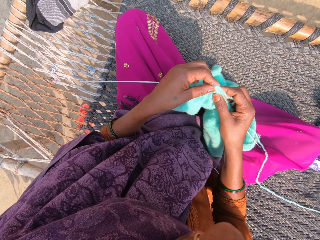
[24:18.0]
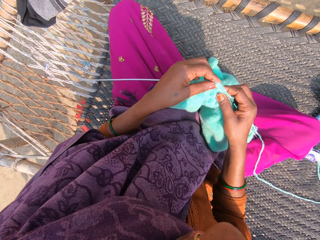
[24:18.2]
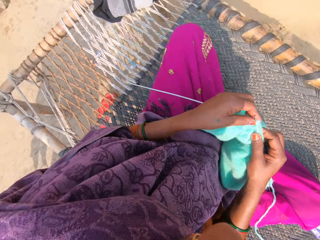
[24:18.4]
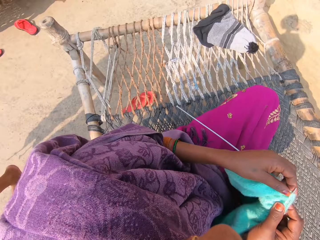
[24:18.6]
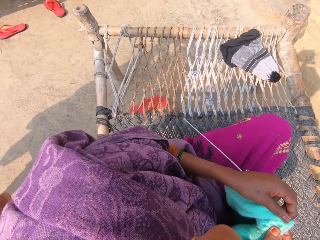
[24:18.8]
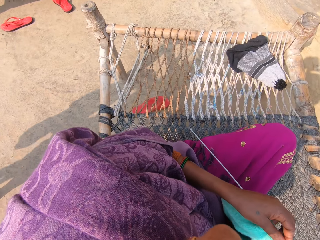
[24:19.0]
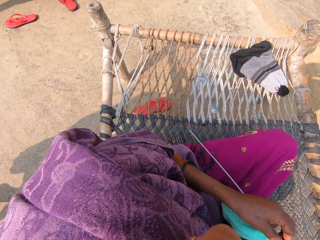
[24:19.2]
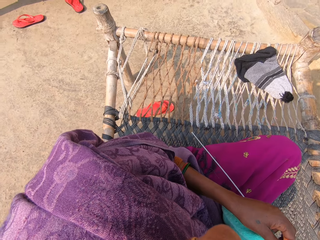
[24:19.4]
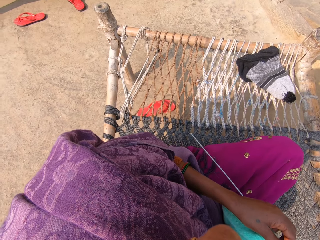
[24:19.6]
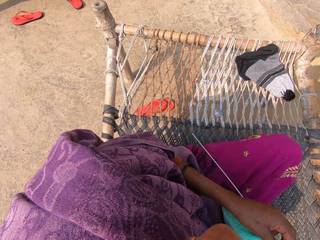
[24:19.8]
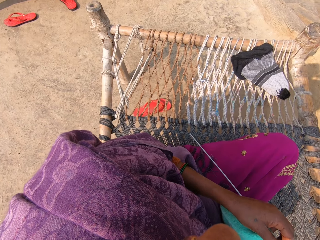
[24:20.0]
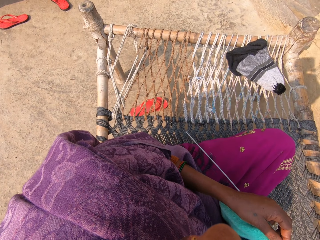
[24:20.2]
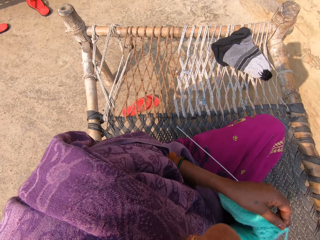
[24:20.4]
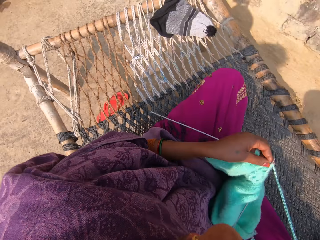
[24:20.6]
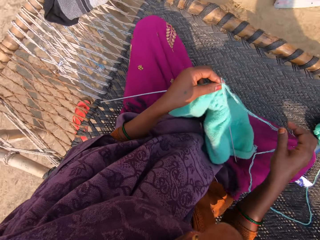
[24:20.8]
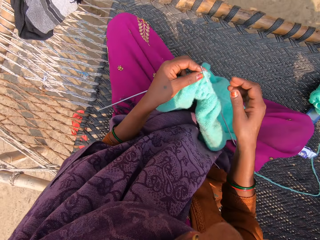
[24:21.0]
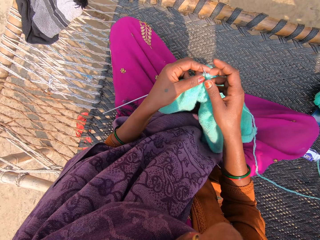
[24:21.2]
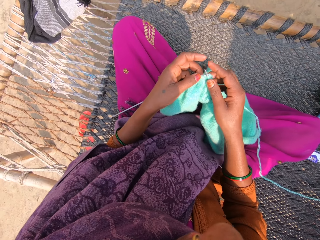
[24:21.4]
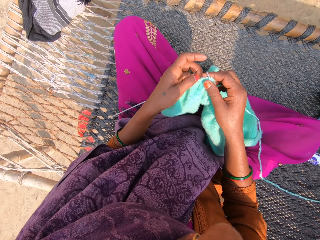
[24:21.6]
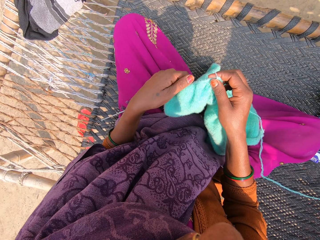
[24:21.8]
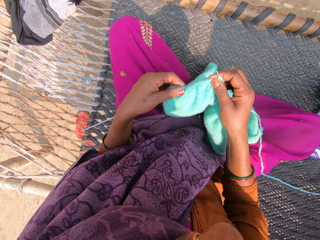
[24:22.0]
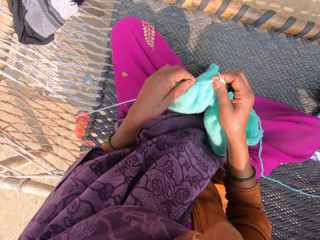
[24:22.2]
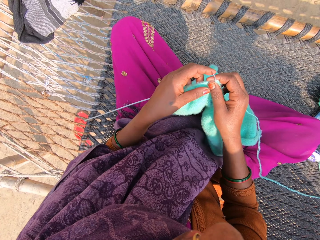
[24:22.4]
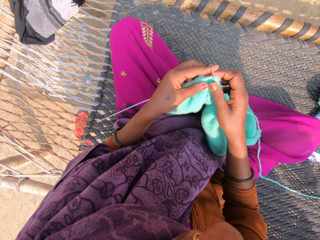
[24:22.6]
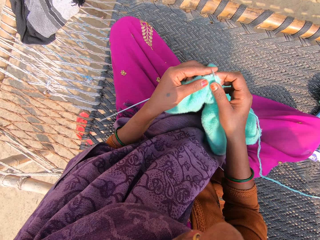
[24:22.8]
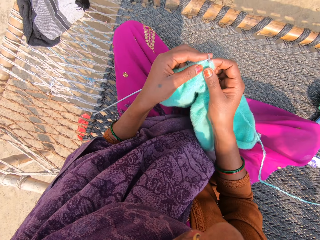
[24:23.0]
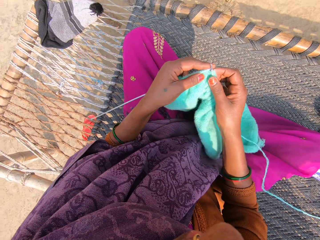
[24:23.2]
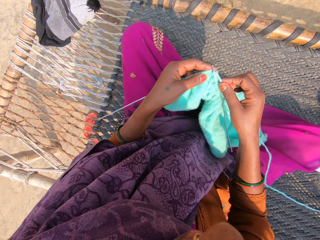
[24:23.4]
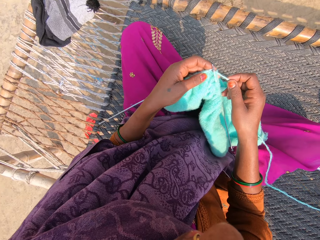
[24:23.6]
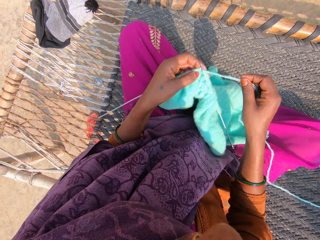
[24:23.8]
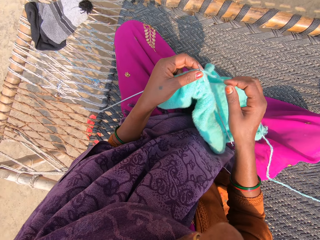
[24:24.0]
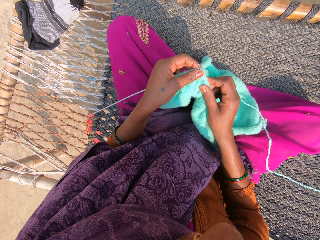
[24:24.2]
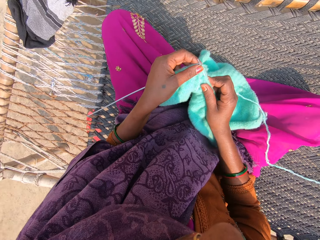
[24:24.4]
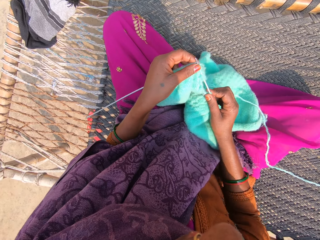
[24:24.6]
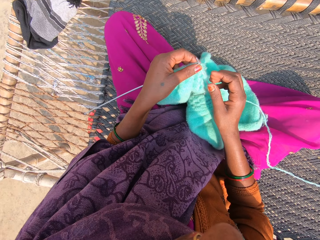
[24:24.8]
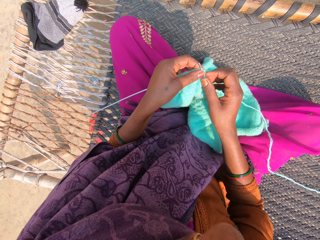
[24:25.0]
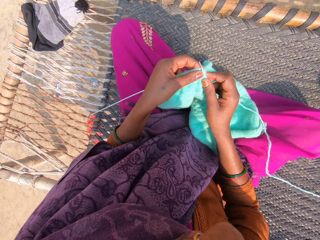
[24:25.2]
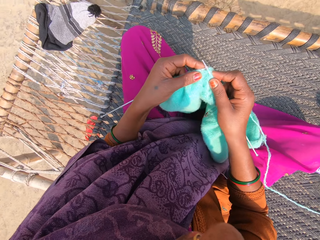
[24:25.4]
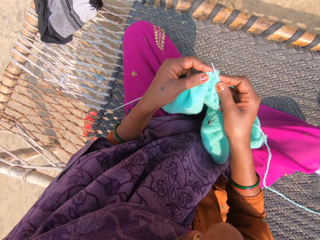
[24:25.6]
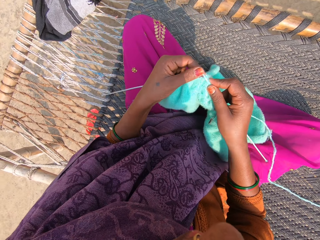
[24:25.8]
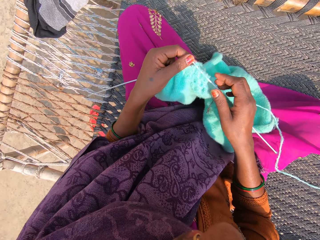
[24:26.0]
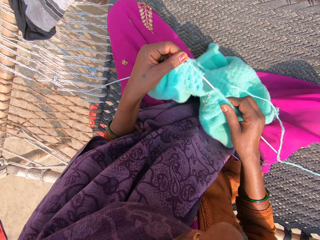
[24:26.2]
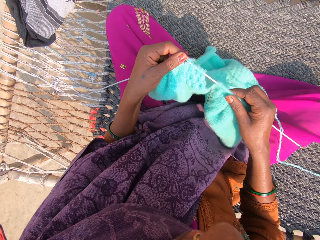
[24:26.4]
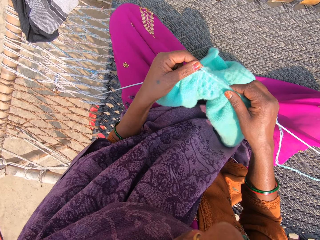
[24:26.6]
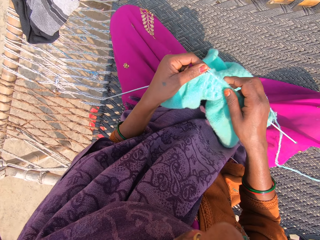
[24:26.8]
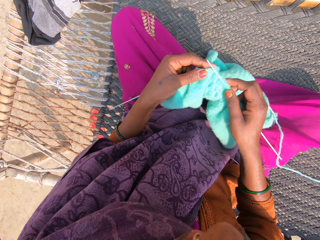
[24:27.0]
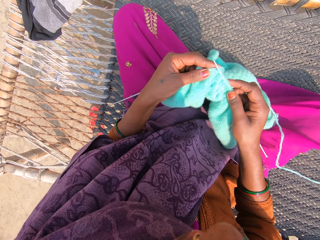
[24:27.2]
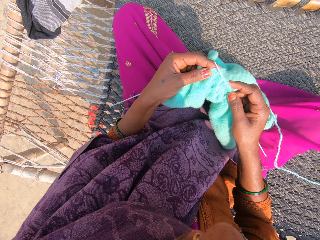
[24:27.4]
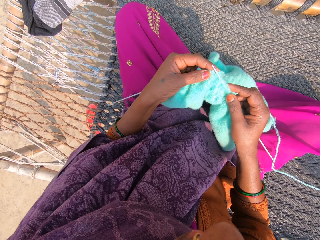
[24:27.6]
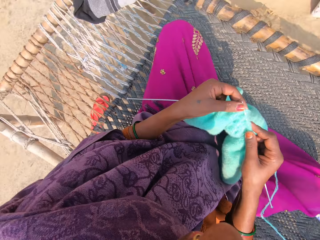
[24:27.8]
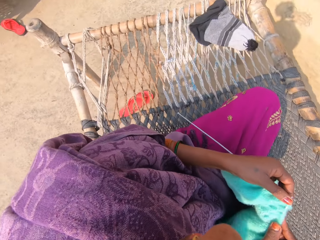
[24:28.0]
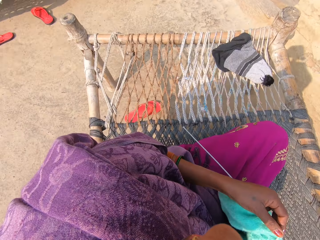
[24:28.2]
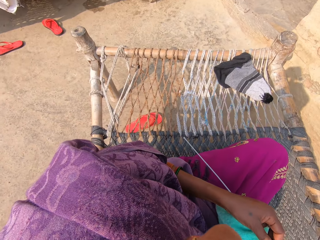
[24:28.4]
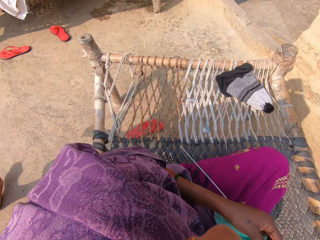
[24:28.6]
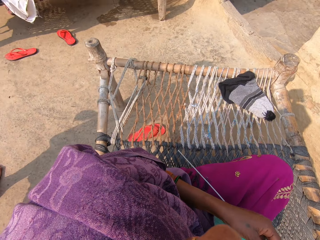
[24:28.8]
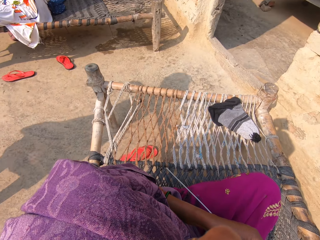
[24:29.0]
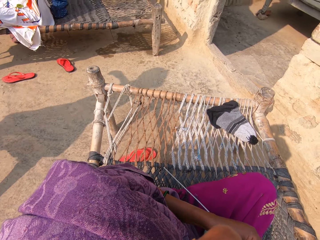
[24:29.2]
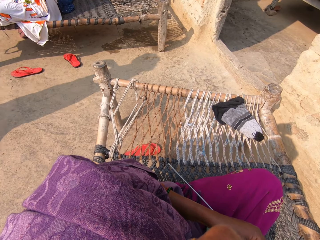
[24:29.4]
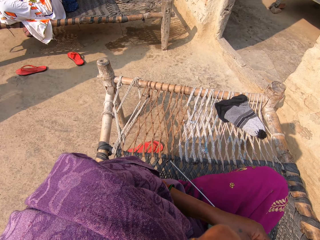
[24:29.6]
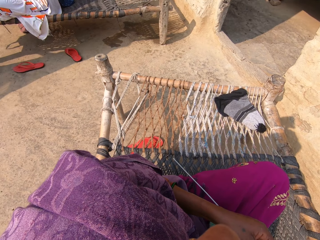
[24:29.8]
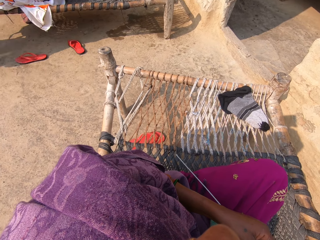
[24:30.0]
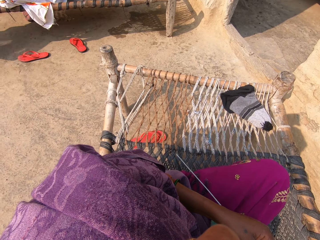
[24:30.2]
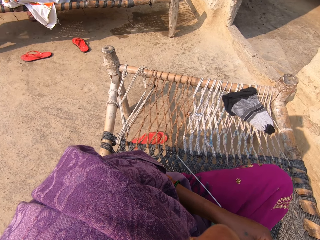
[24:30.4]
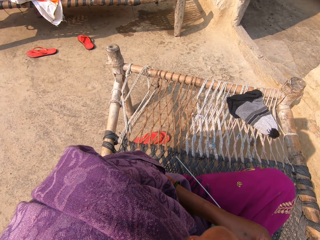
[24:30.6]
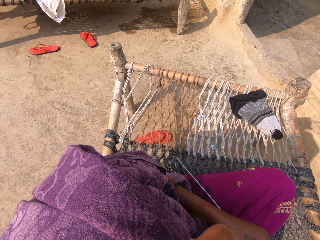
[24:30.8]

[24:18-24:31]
The camera wearer converses. They move the fabric. They touch the fabric. They move the fabric. They touch the thread. They converse. They move the fabric. They move the fabric again. A lady converses and walks around. The camera wearer converses.

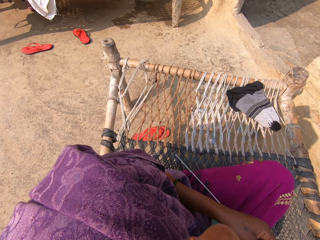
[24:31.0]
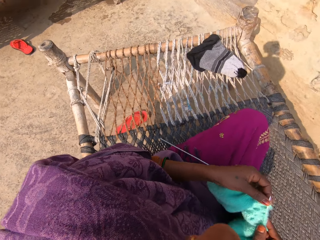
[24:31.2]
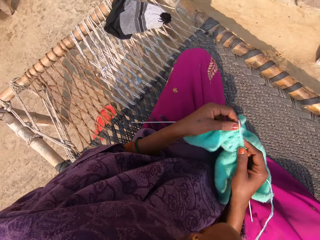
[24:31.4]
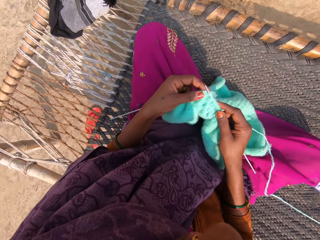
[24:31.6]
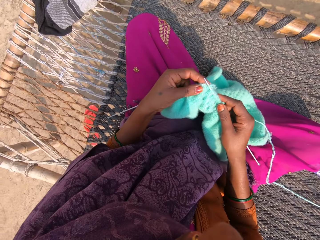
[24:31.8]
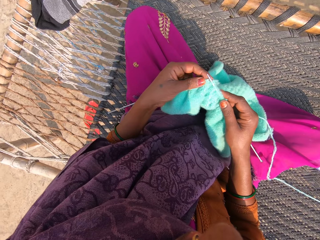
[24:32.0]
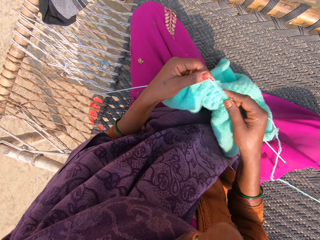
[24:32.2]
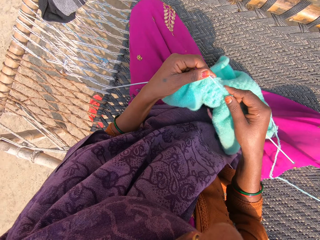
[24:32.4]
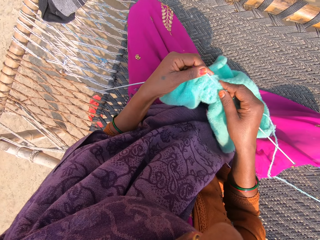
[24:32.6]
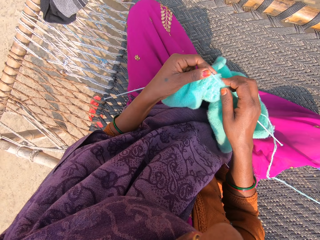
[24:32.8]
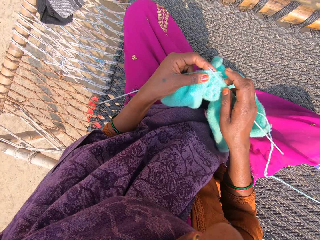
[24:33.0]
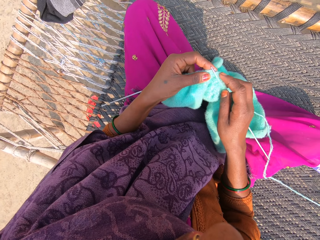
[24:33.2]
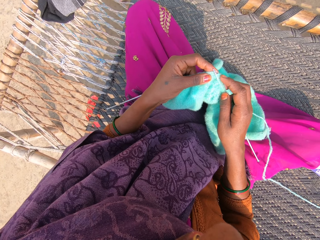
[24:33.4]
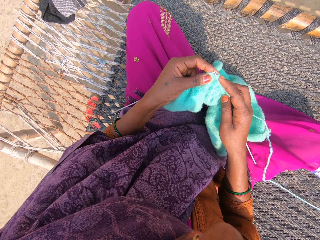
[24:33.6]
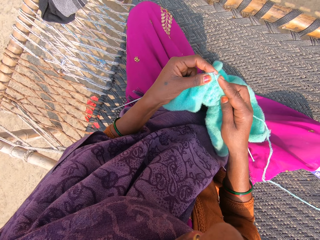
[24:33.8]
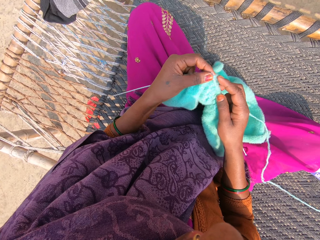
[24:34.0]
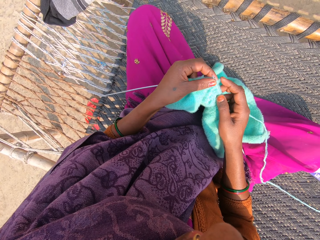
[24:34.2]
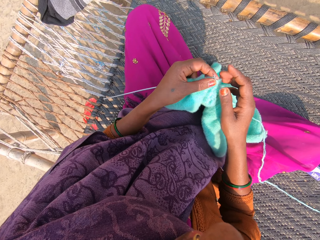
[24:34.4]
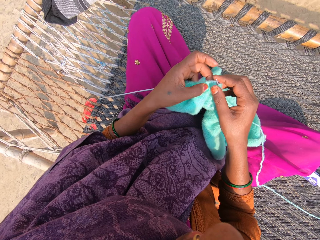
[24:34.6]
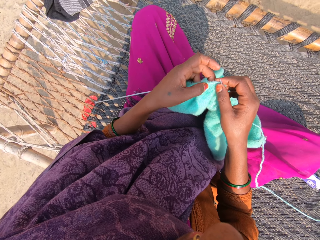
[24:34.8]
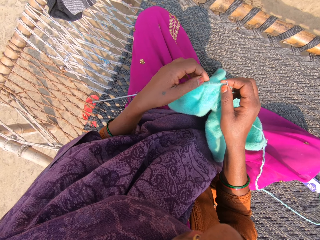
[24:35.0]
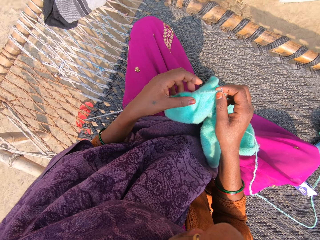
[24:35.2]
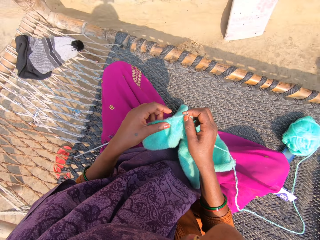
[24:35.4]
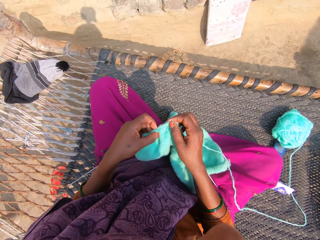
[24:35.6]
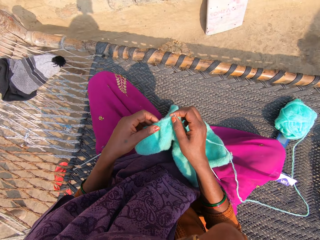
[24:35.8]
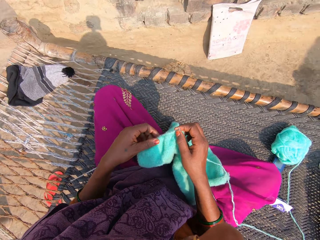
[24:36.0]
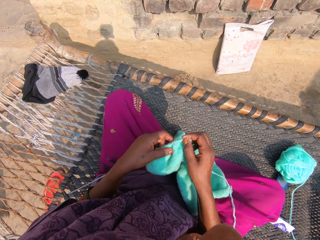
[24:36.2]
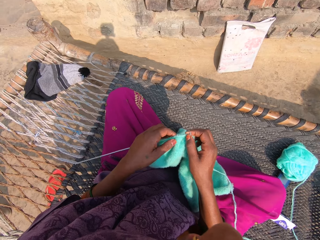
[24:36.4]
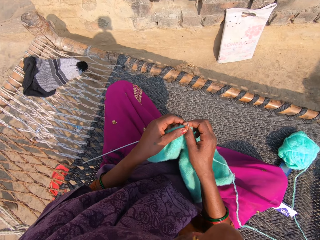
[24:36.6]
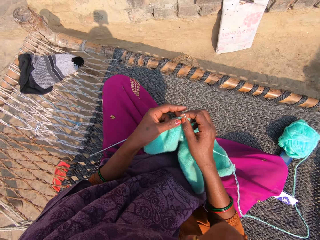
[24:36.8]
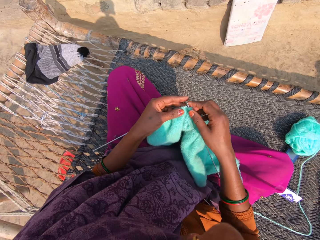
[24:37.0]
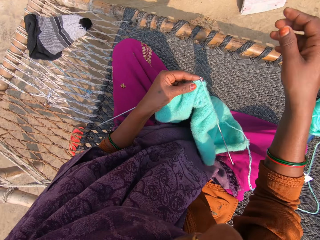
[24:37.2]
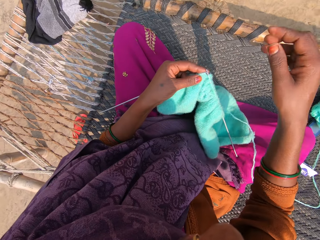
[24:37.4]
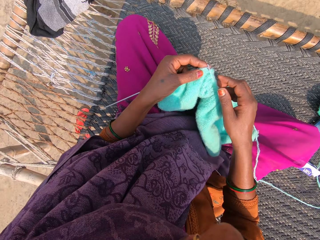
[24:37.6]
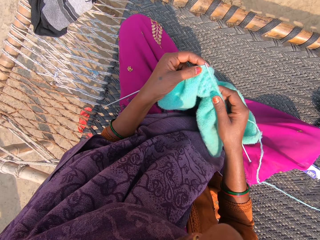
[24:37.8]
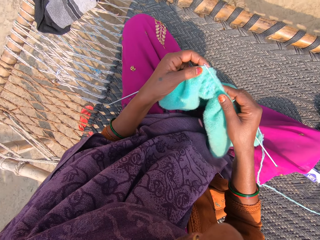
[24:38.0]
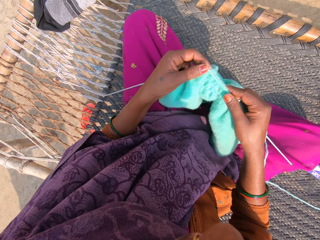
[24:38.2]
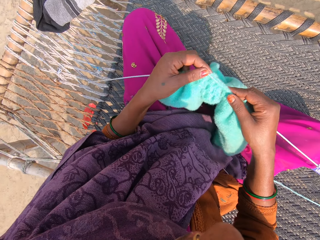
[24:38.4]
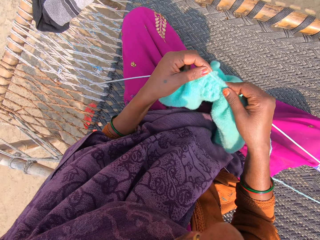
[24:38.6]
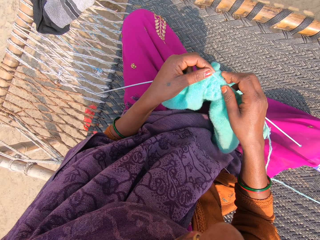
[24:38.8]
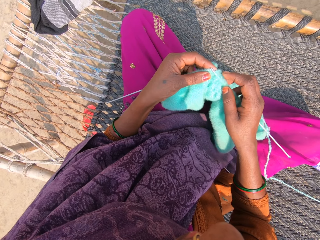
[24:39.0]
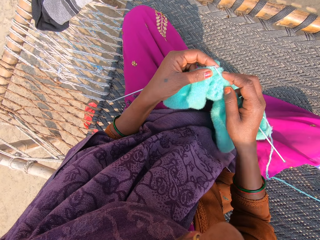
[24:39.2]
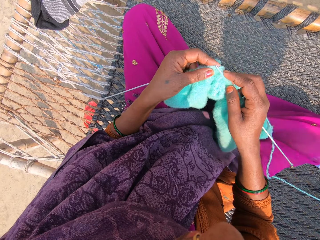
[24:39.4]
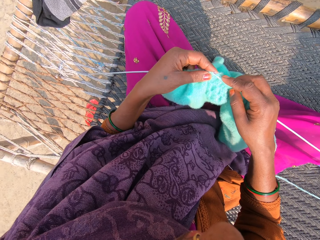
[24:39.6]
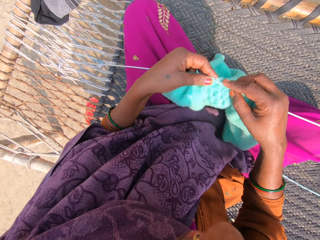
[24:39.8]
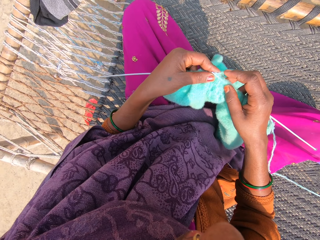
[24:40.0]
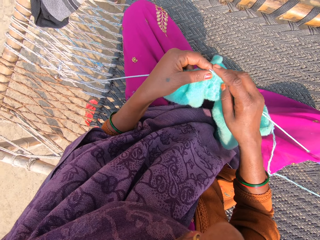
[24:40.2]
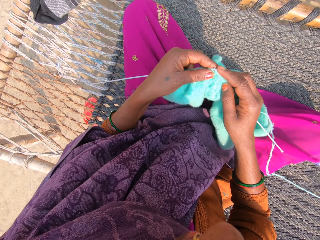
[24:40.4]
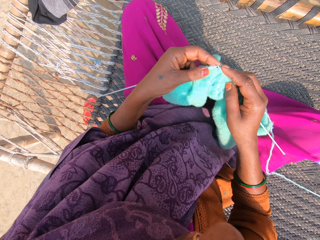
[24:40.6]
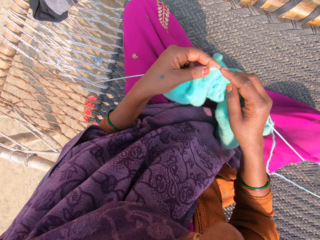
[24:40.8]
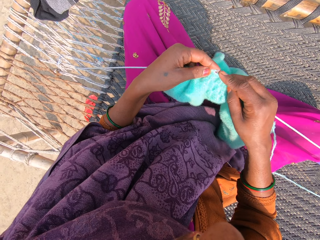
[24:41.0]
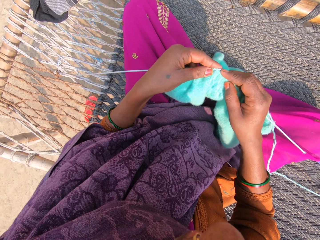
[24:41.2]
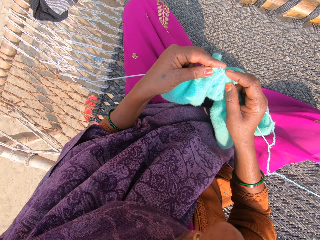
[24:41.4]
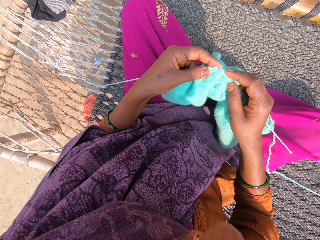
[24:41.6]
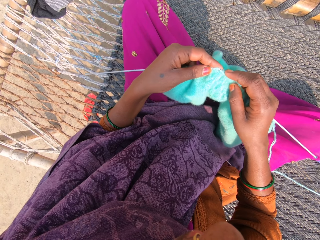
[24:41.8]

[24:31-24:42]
The camera wearer touches the fabric. They move the fabric. They knit the fabric. They pass the fabric to the right hand. They converse. They pass the fabric to the left hand. They move the hand. They move the fabric. They knit the towel with the knitting pins and wool. They converse.
